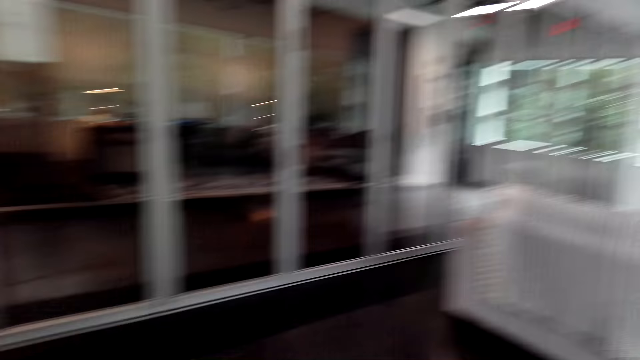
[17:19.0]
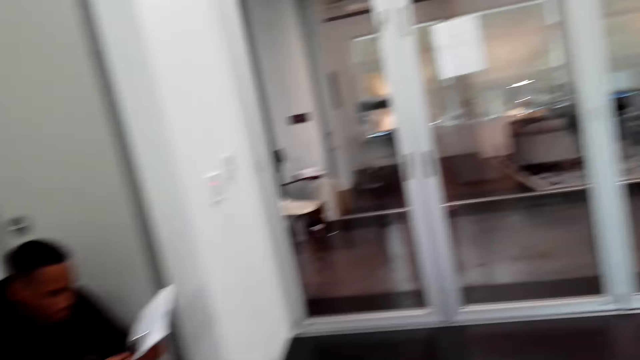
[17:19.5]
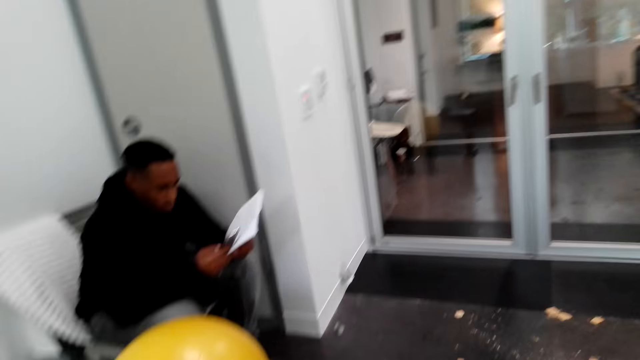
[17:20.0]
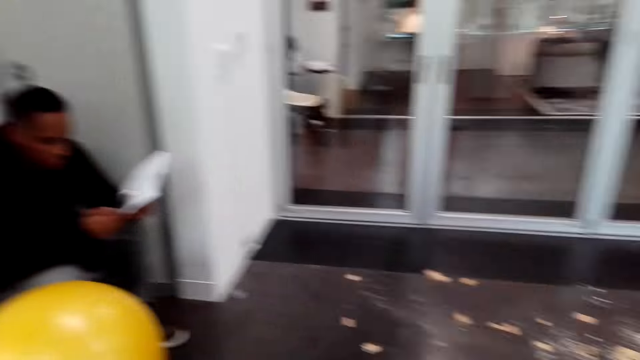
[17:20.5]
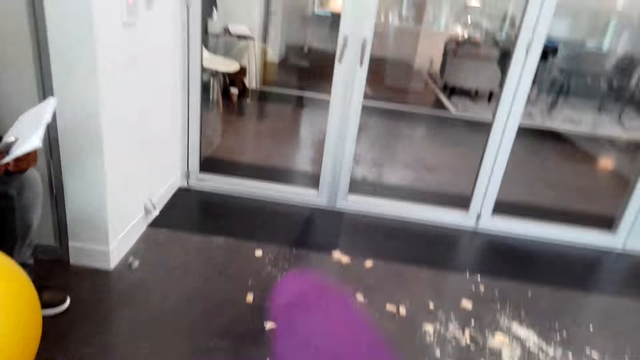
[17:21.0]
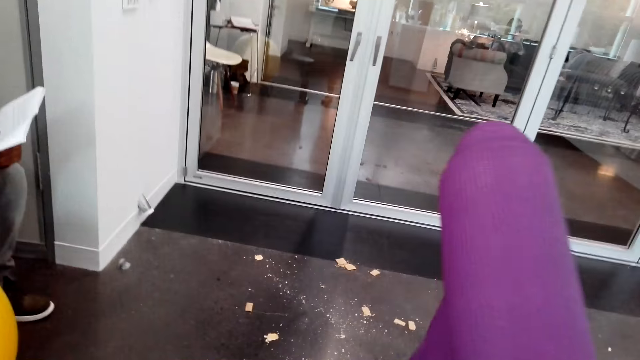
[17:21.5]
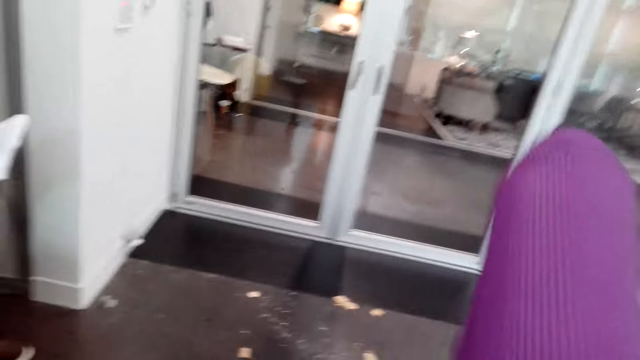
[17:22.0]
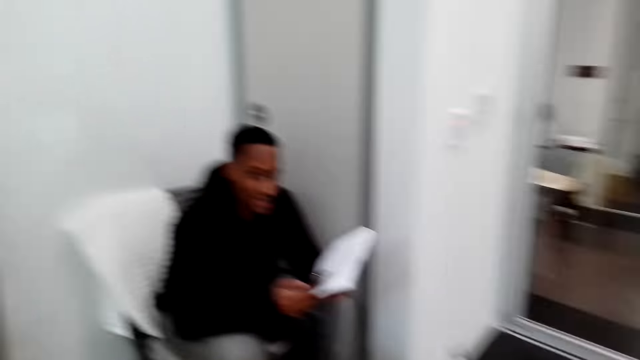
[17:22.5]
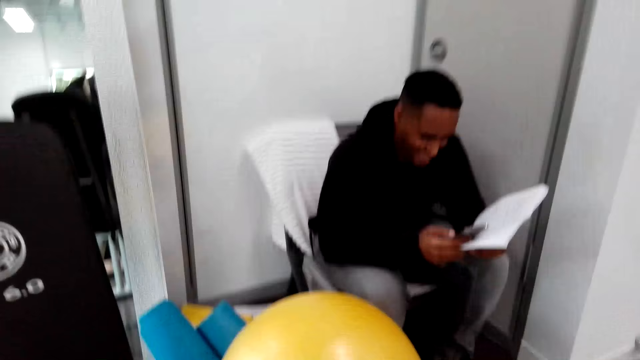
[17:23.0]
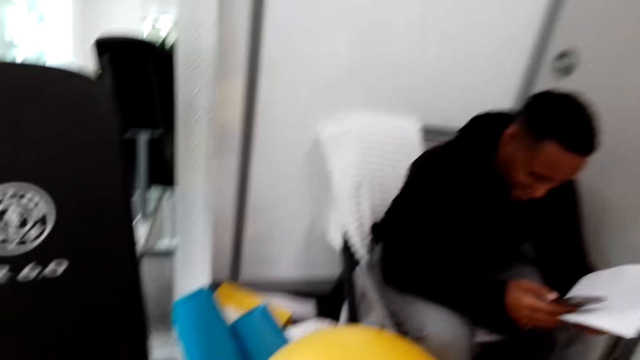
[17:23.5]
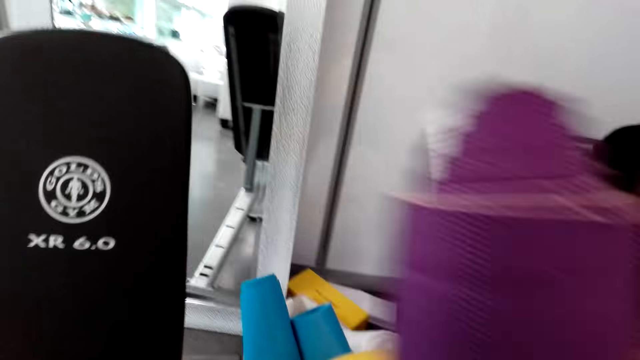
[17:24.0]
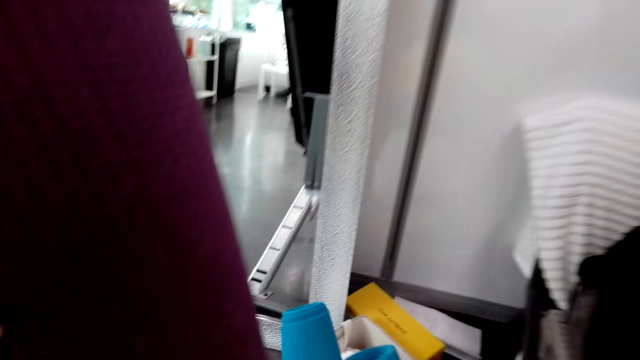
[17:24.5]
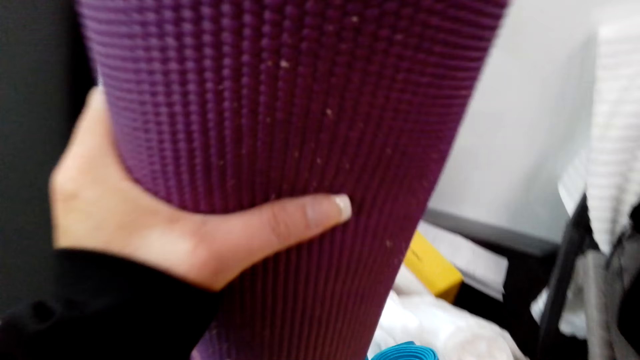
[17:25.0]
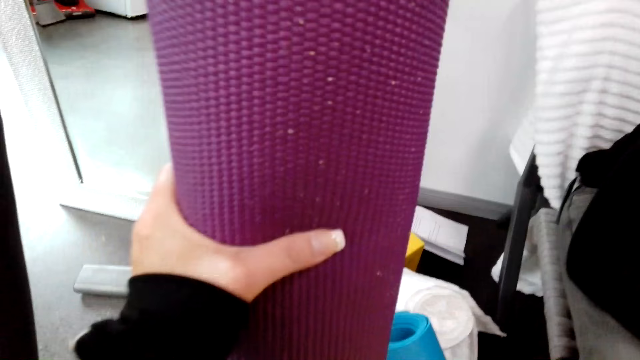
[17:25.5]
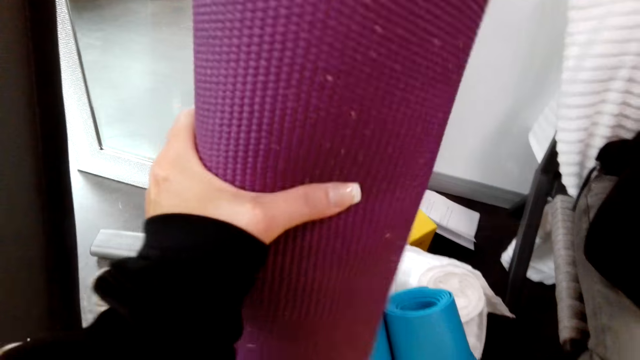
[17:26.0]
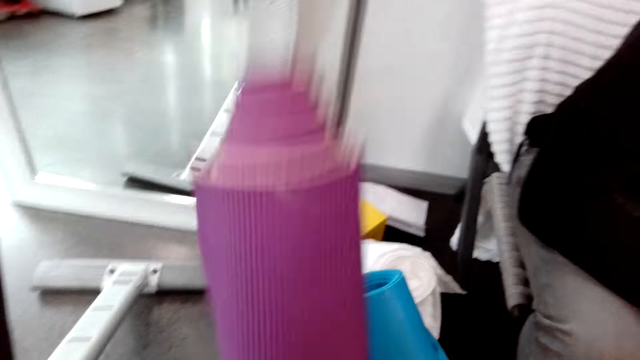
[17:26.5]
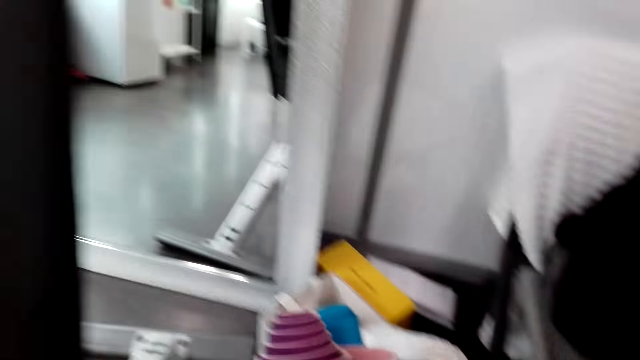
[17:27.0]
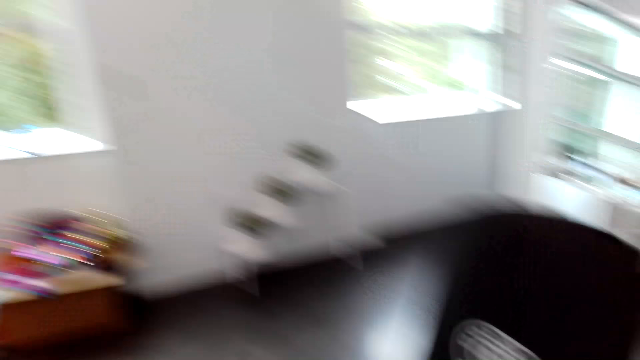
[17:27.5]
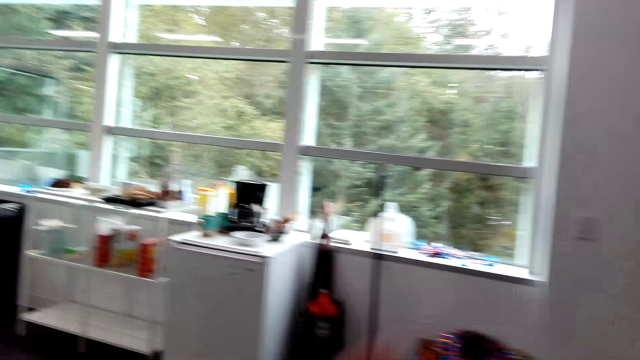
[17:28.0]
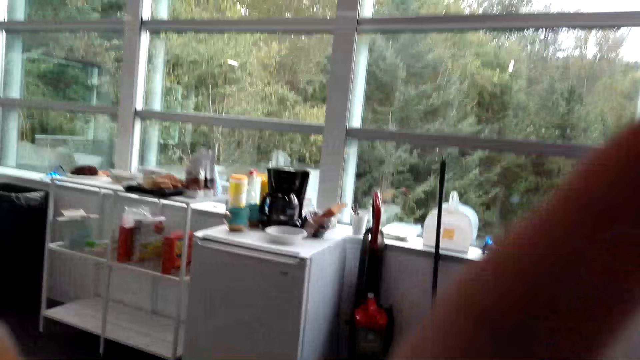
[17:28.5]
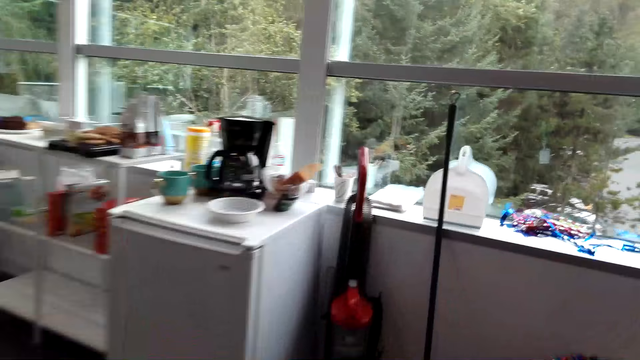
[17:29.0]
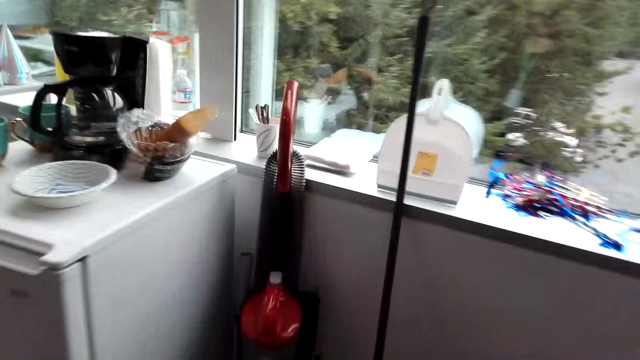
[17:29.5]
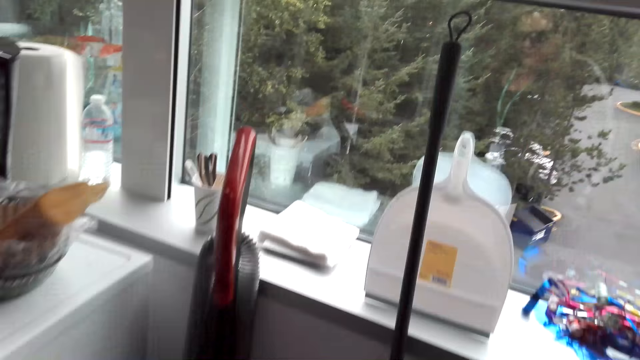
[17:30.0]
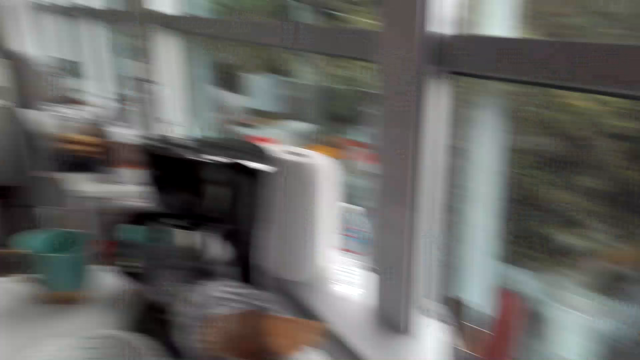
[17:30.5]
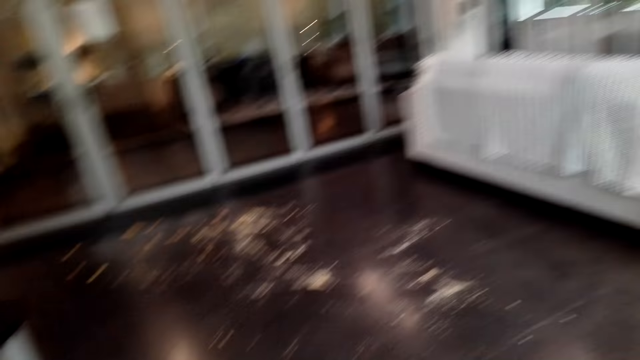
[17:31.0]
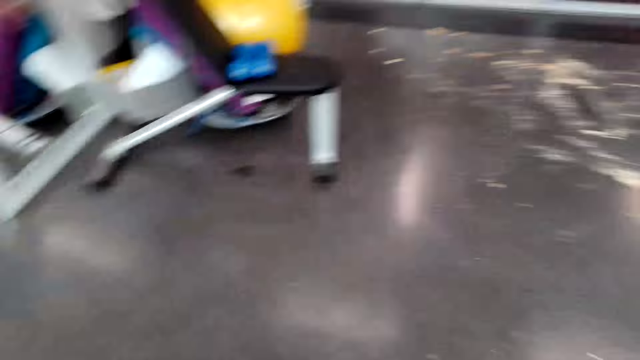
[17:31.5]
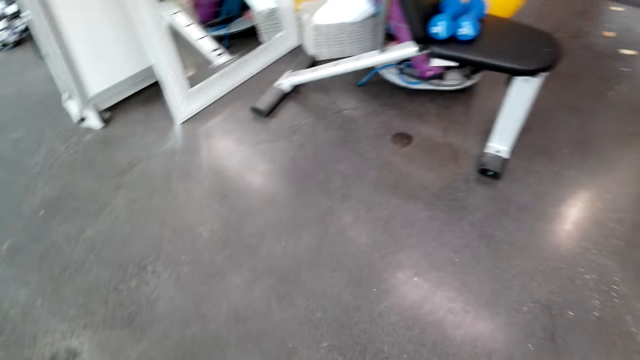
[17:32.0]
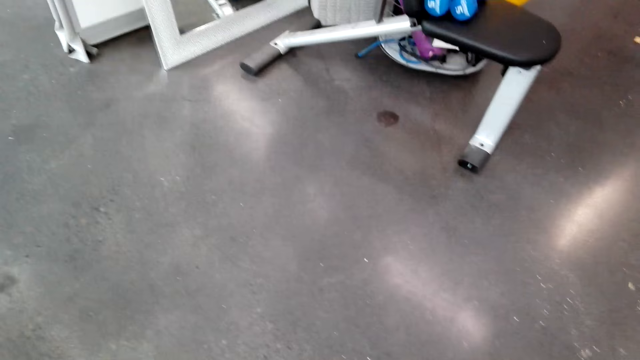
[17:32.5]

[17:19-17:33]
The camera wearer looks around. They look at the man. They lift the yoga mat and fold the yoga mat. The man converses with the camera wearer. The camera wearer walks around. They lift the yoga mat. They push the yoga mat. They move the yoga mat. They place the yoga mat on a corner. They walk around. They lift the left hand. They walk around. They pick up a broom.

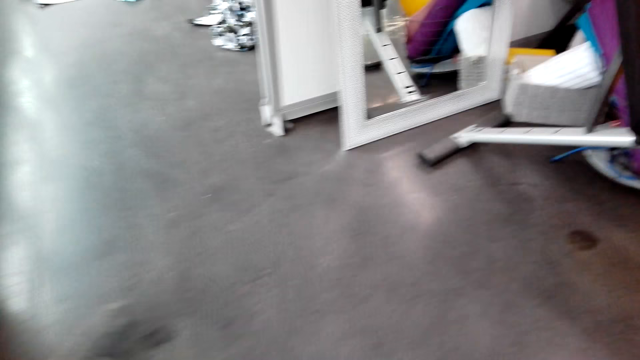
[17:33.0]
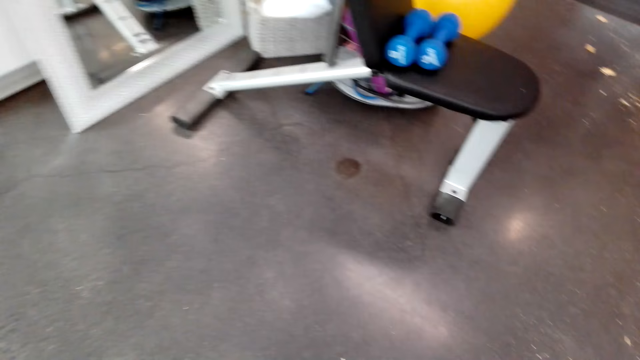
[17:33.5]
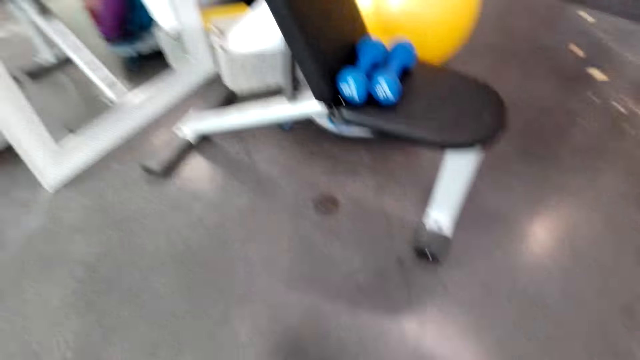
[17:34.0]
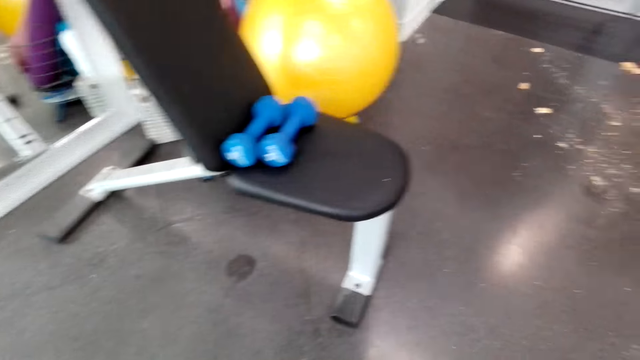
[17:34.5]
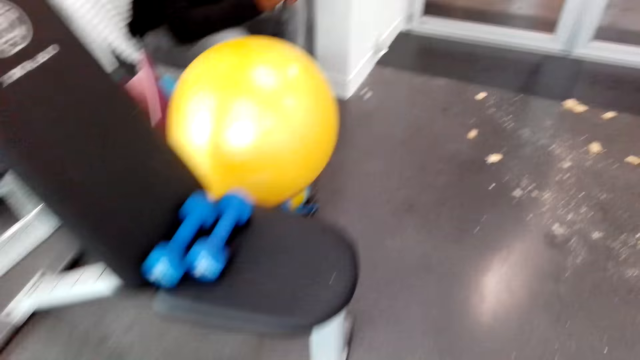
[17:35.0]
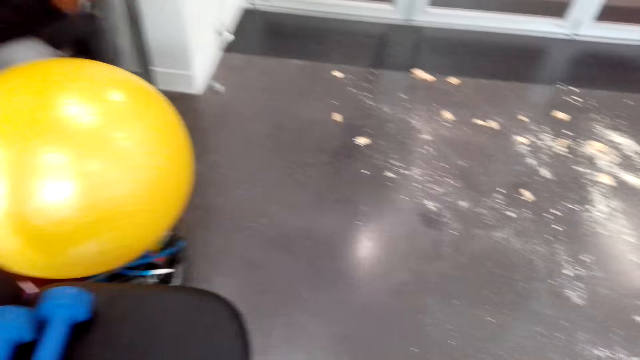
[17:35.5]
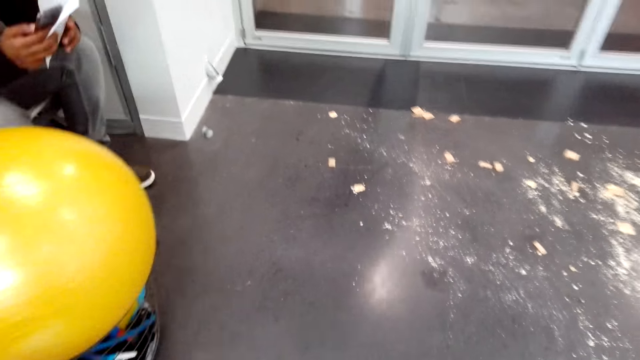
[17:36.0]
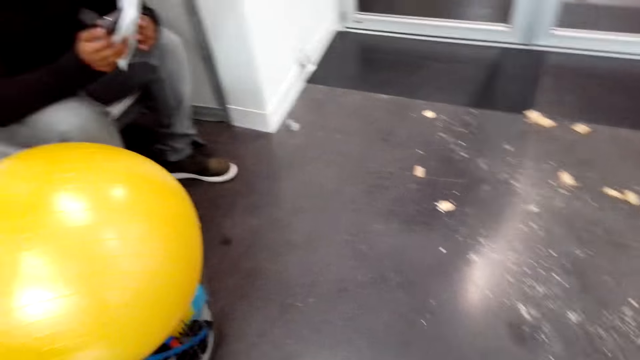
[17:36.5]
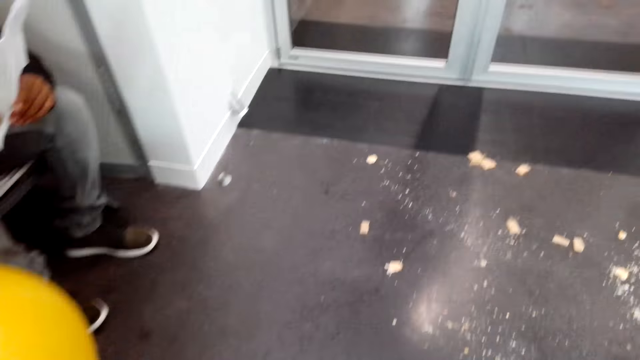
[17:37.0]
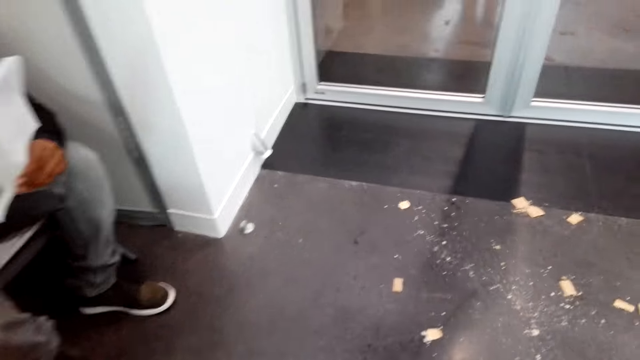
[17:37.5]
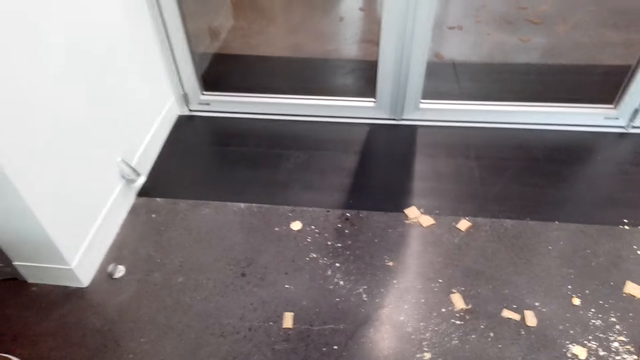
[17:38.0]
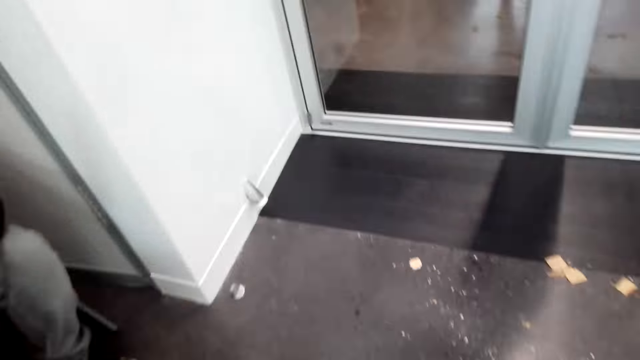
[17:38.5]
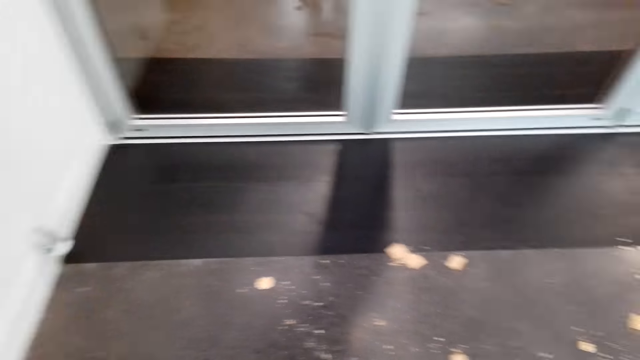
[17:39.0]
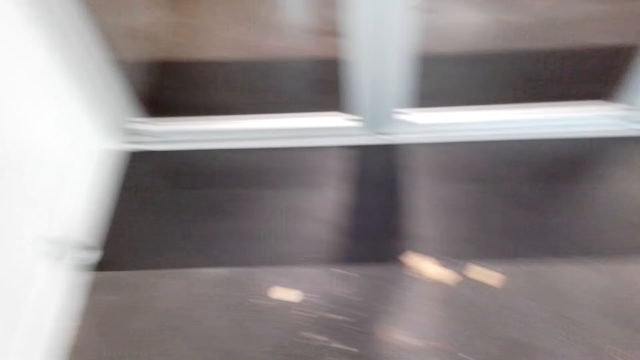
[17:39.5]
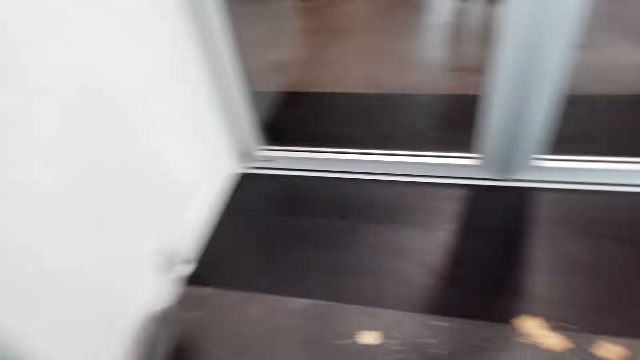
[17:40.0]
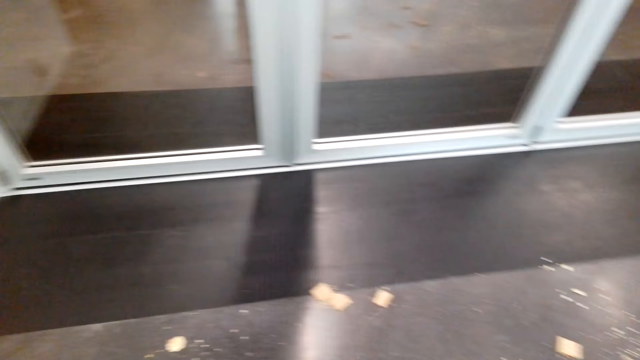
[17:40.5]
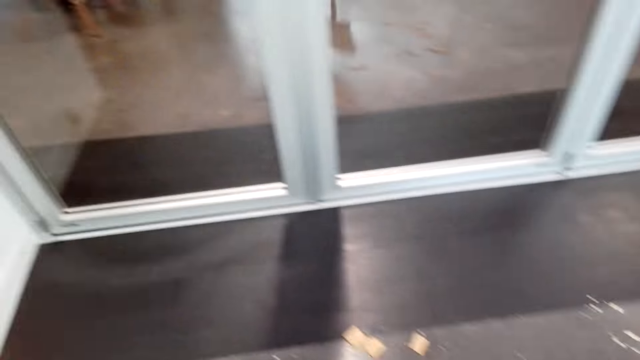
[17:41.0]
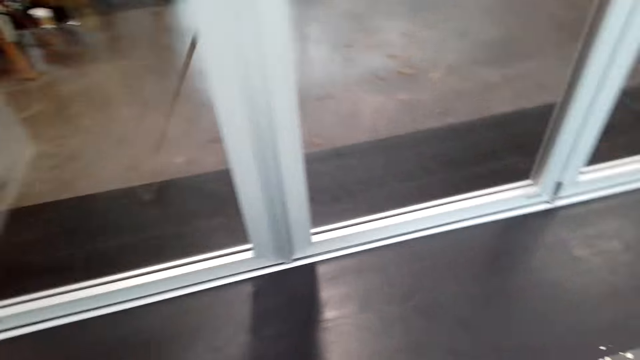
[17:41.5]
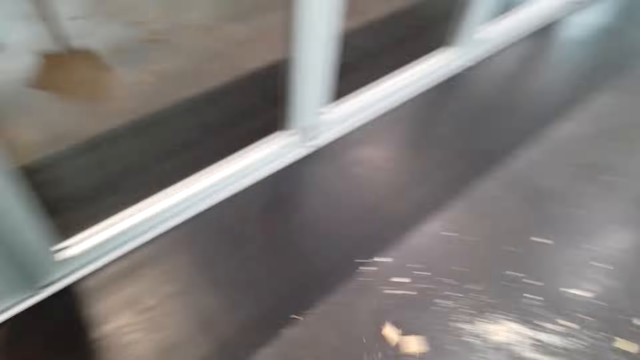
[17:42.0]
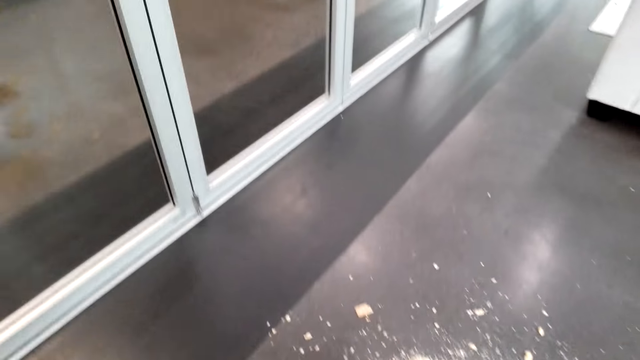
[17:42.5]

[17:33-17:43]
The camera wearer cleans the floor. They sweep the floor.
